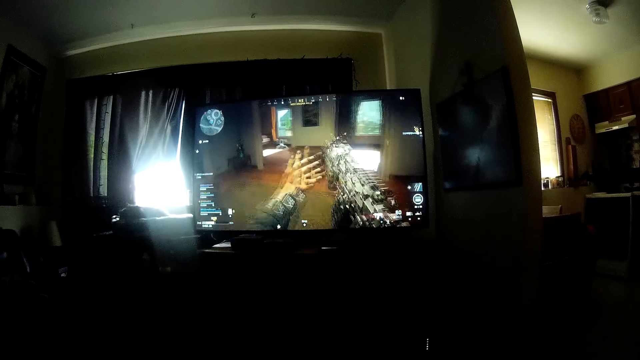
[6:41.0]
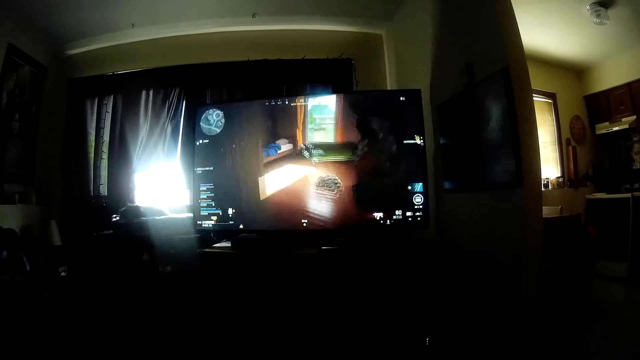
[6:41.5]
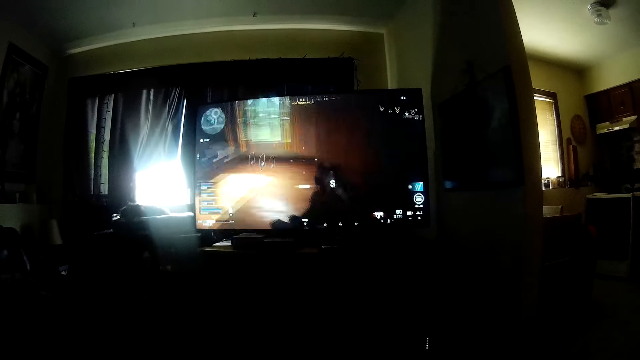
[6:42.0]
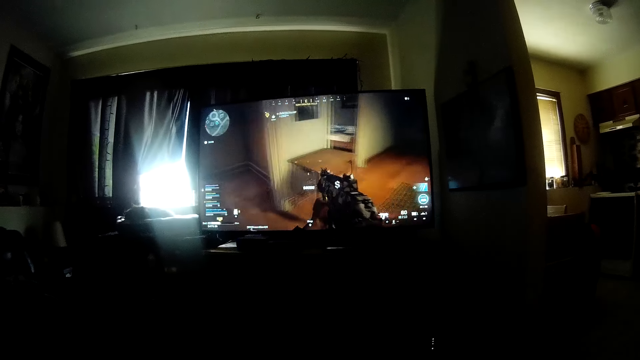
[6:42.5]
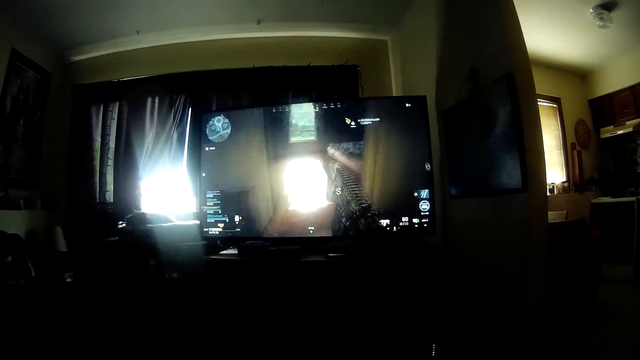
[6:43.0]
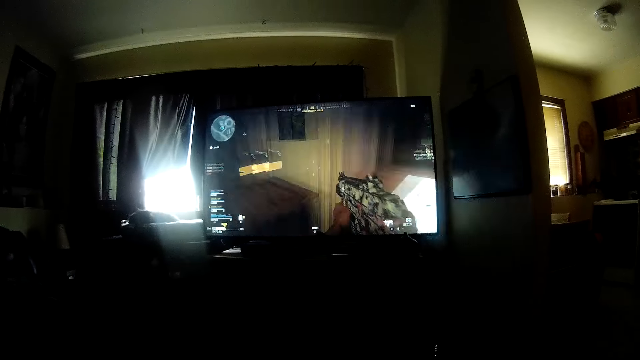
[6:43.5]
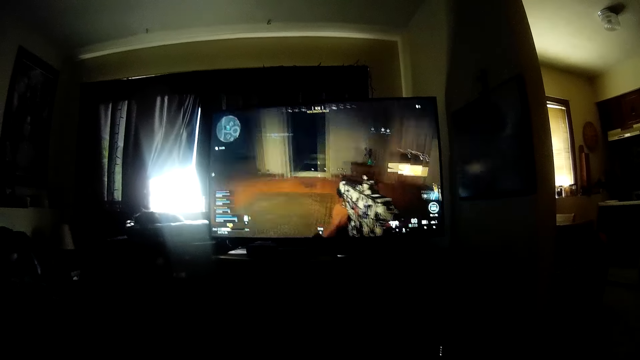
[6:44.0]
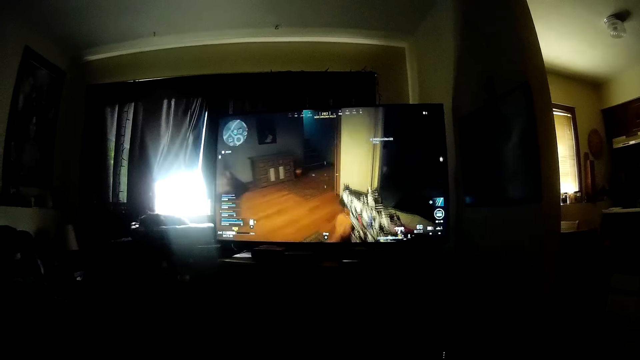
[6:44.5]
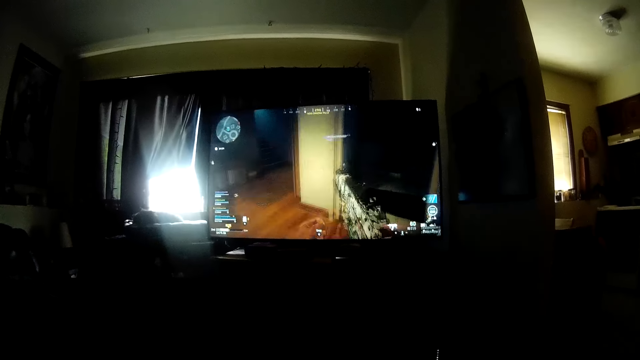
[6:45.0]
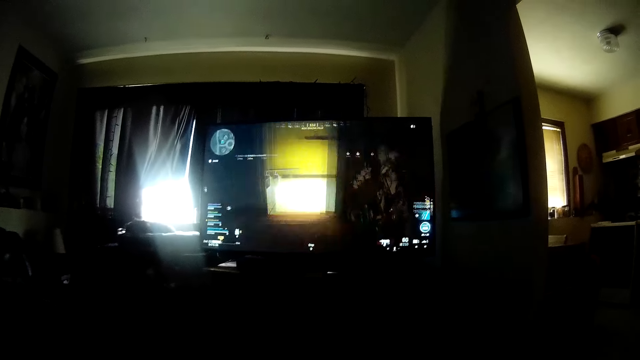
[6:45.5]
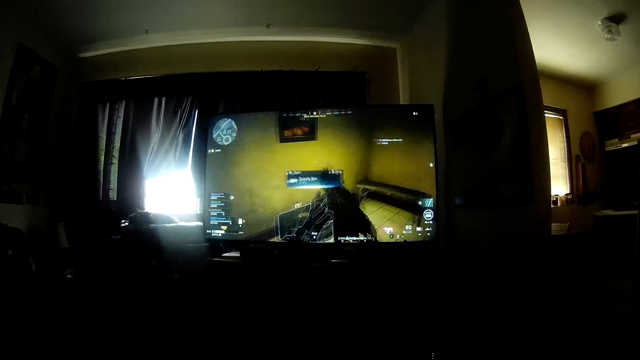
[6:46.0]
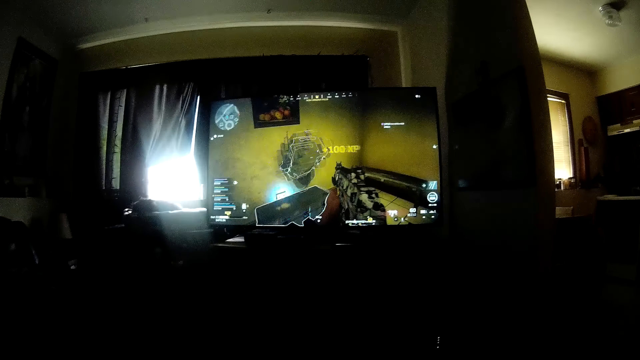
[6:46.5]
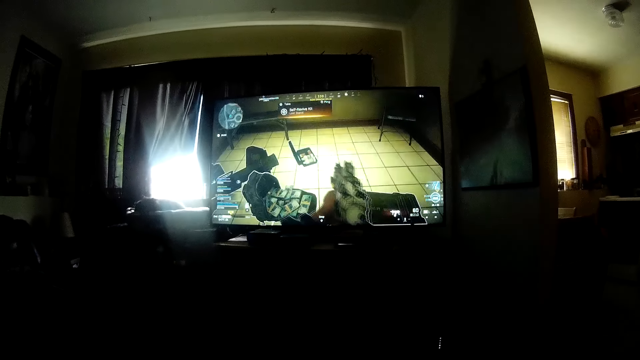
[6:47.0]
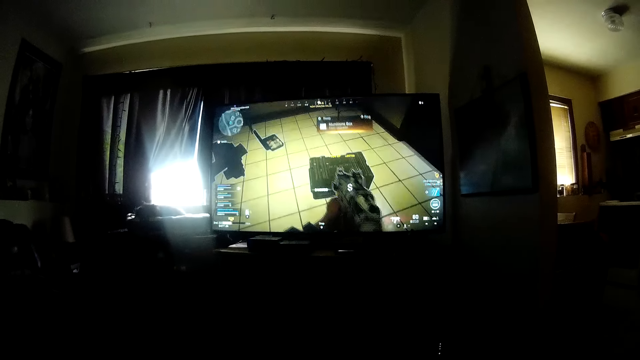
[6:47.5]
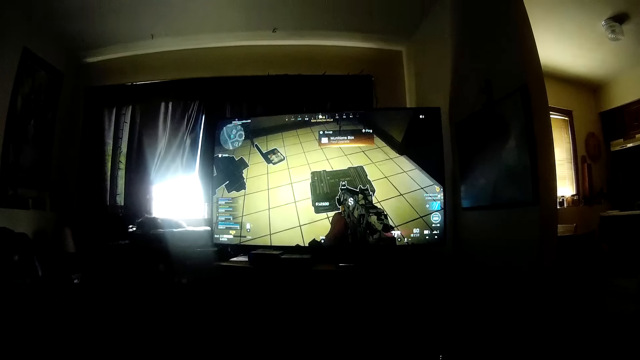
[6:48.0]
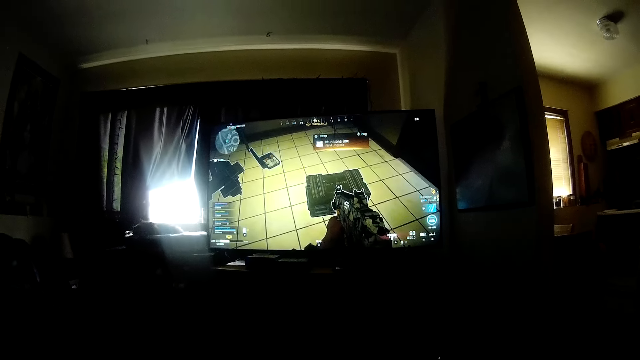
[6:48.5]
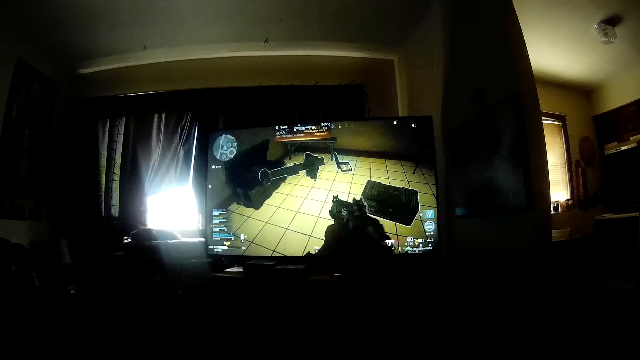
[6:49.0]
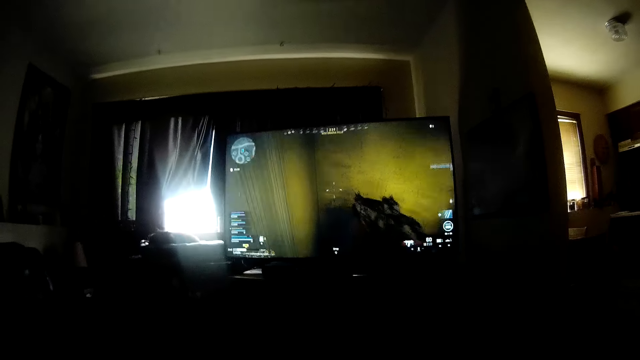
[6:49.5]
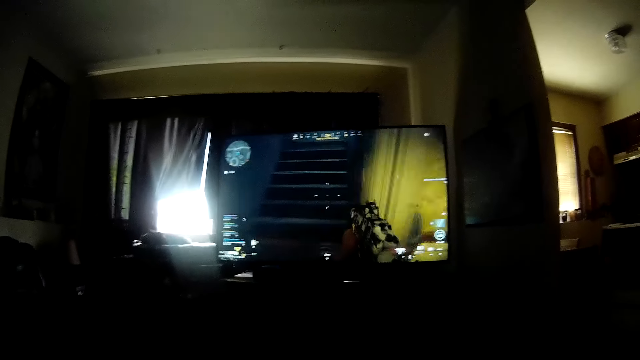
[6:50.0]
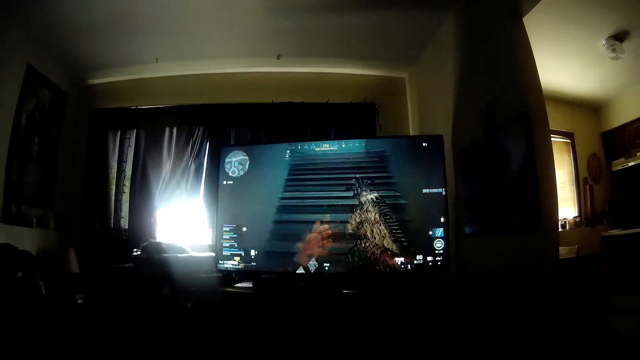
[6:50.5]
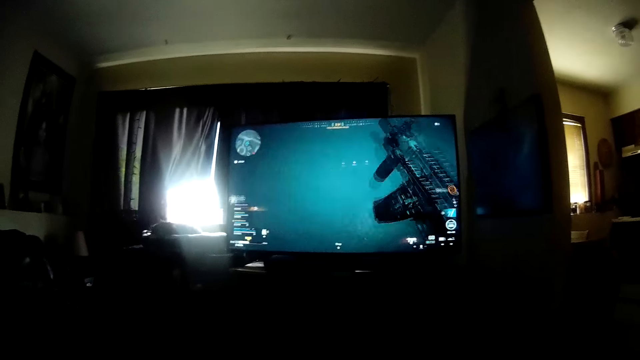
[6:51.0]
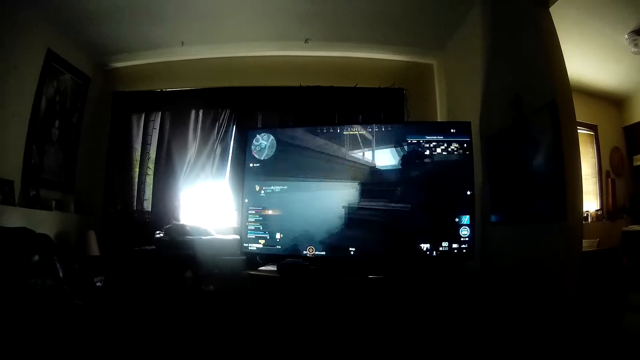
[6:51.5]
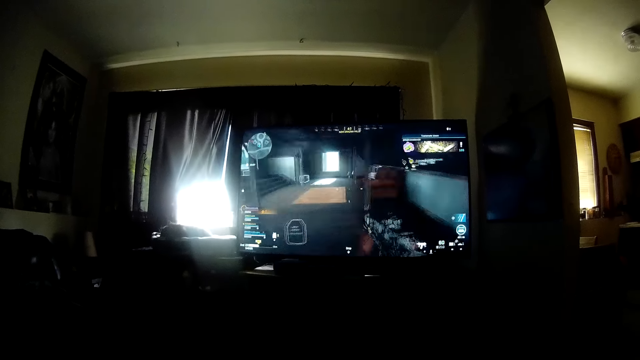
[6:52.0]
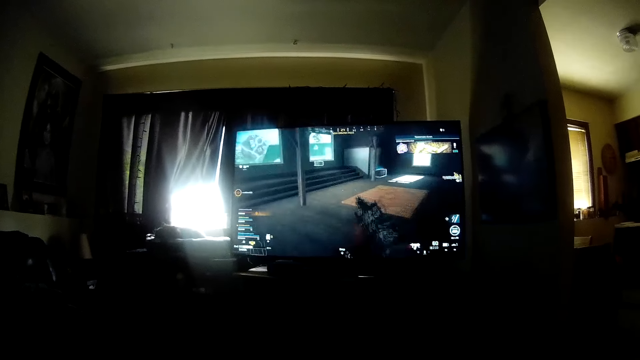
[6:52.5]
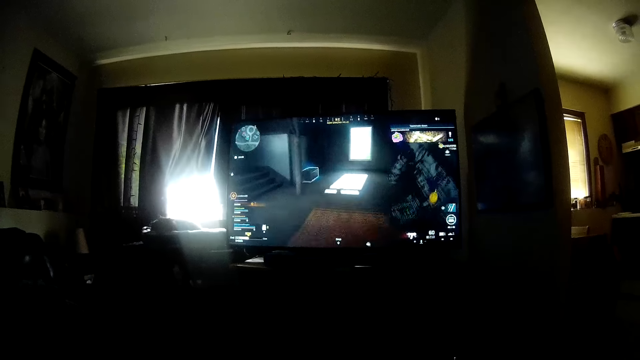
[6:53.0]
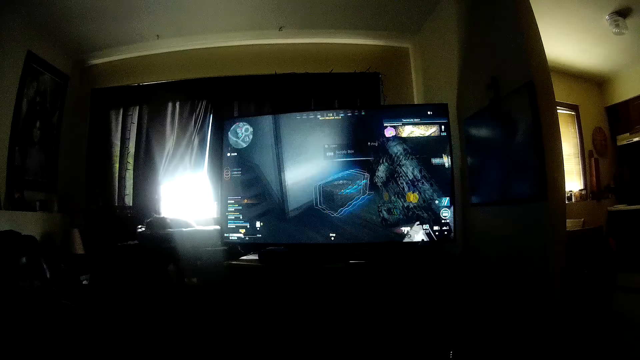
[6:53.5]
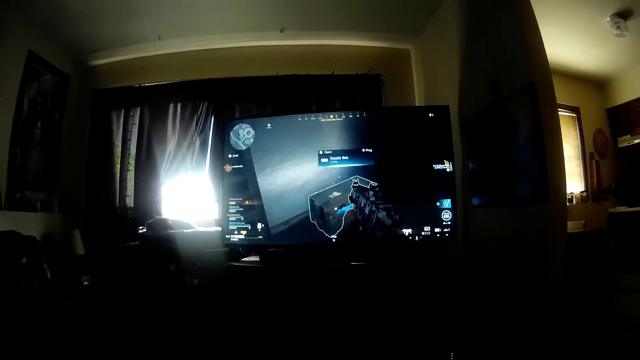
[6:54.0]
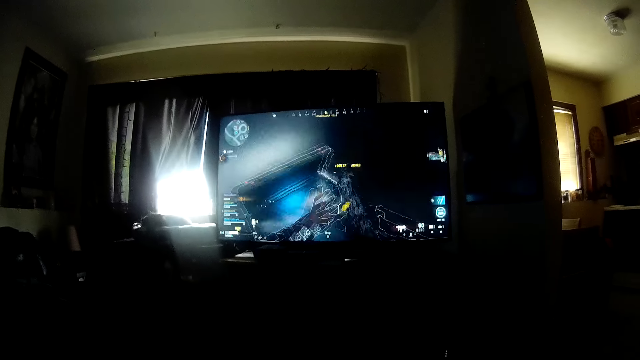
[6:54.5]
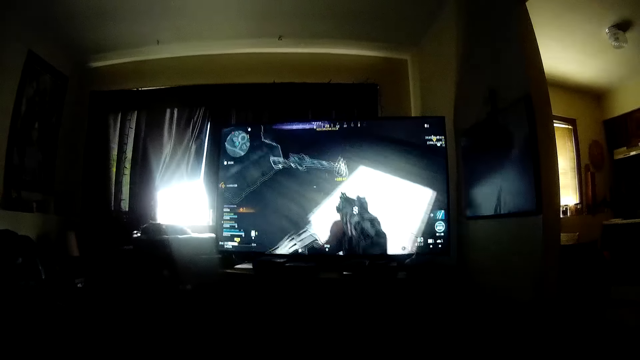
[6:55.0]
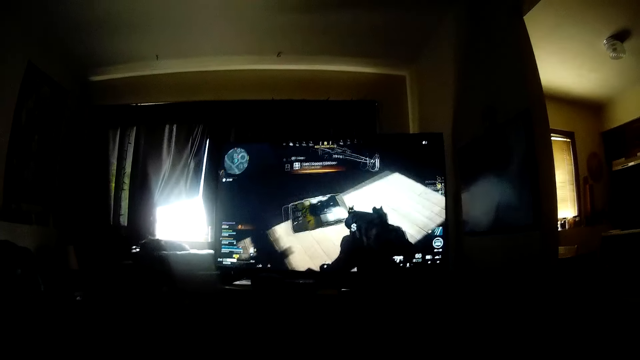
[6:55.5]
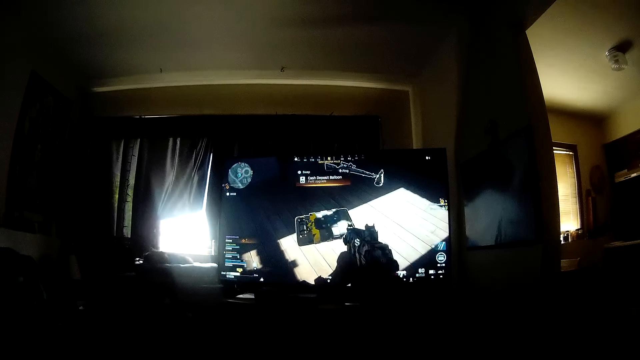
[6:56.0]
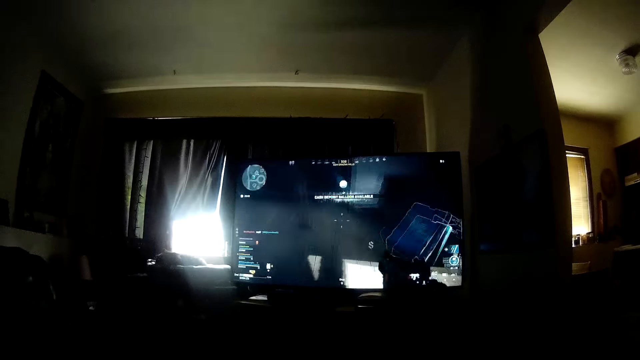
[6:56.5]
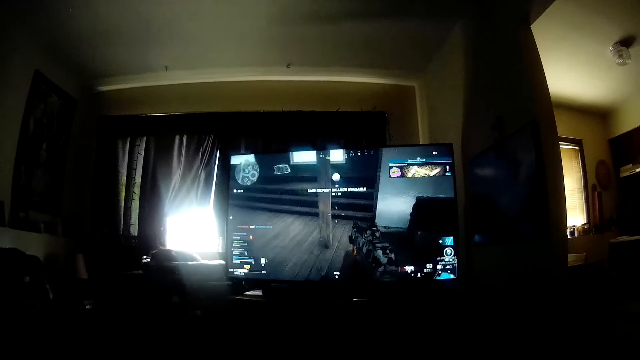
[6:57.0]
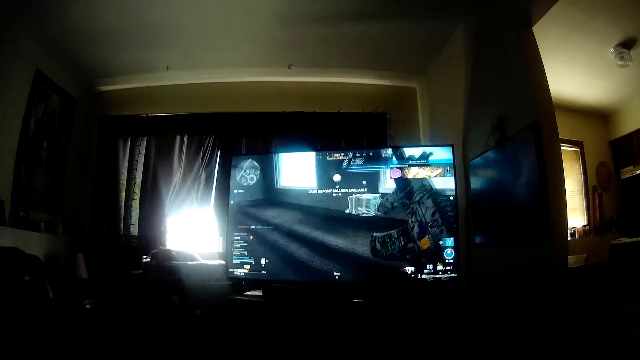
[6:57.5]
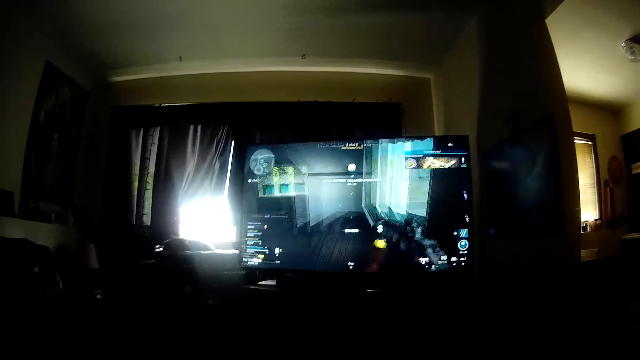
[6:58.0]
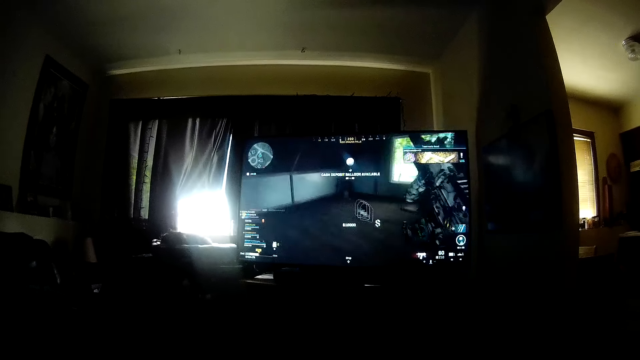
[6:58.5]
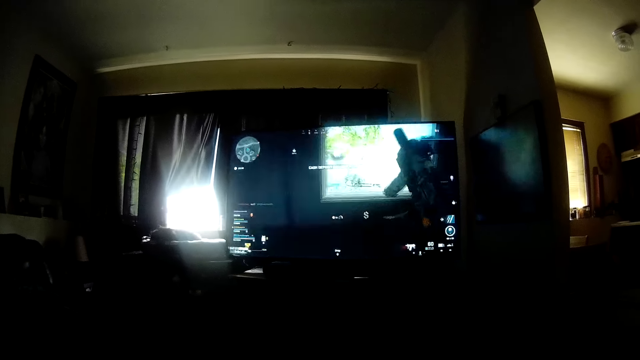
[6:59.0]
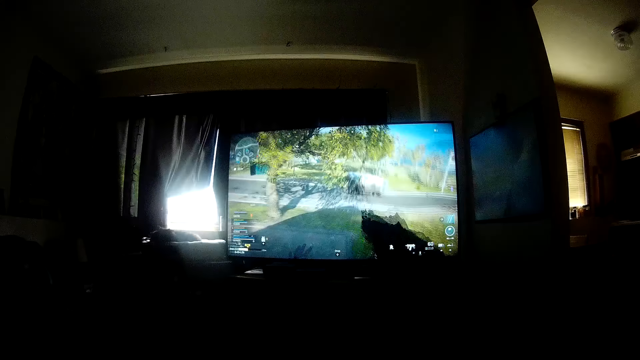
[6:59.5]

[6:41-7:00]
The camera wearer looks around a room. They operate a television with a hand.

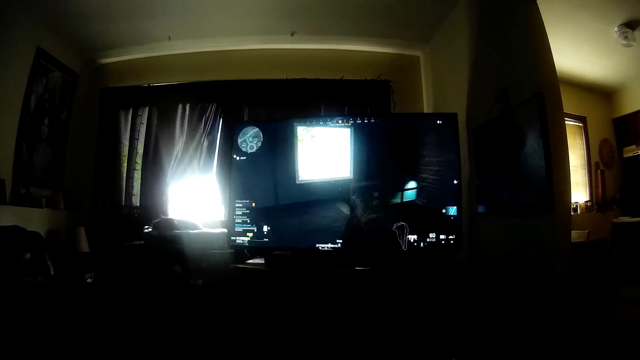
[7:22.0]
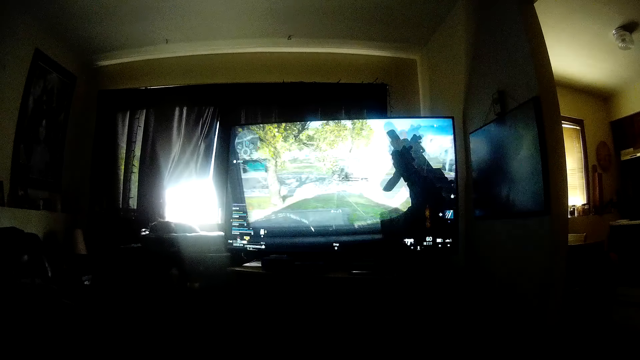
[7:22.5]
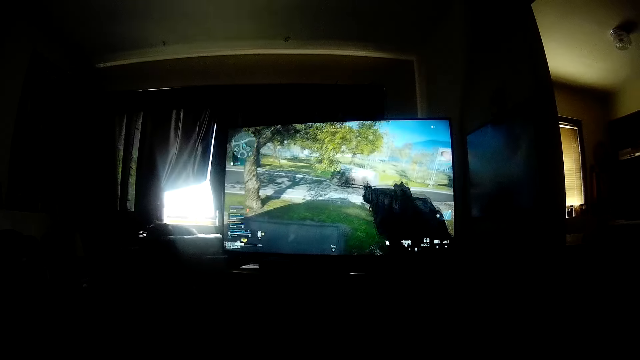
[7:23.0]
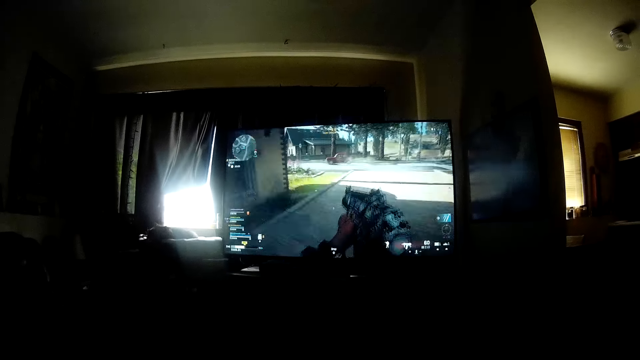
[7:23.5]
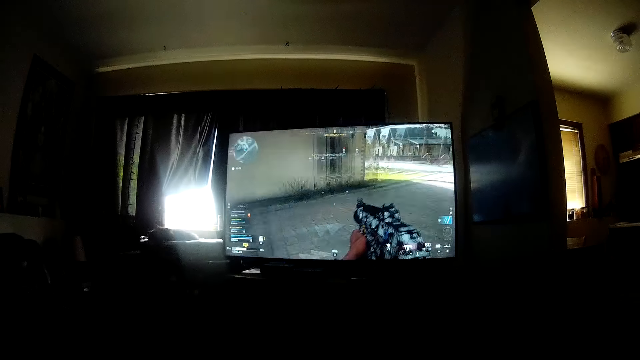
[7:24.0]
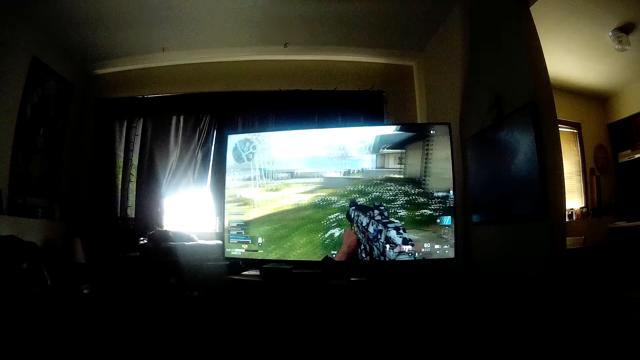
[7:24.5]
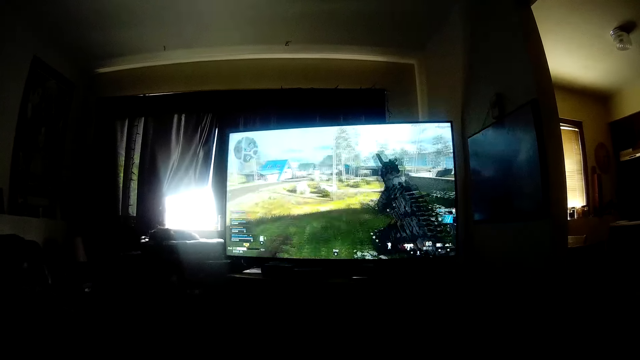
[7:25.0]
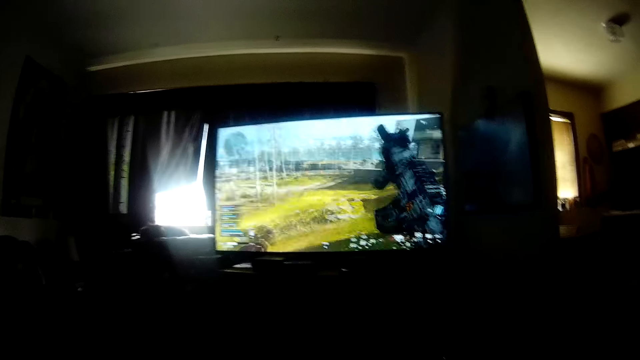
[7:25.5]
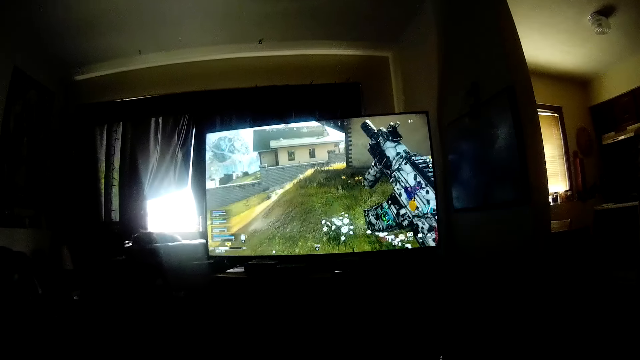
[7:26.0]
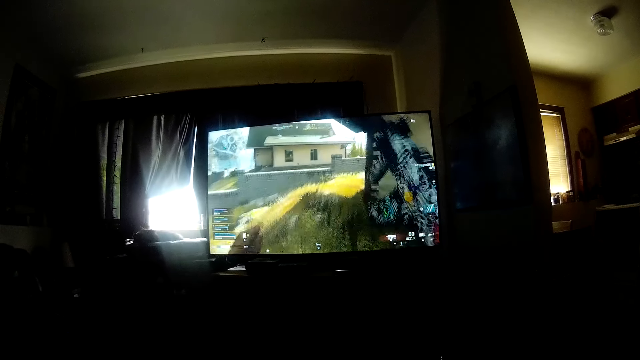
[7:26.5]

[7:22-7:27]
The camera wearer looks around a room.
